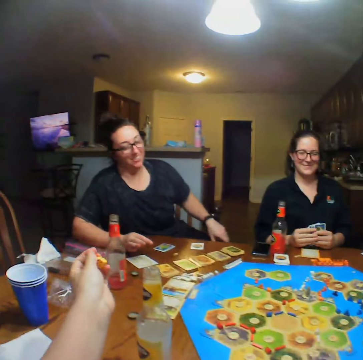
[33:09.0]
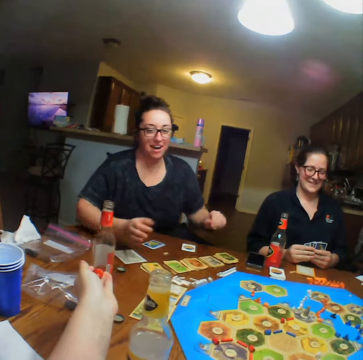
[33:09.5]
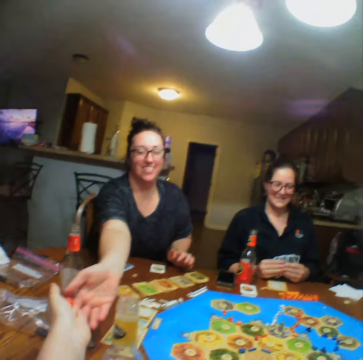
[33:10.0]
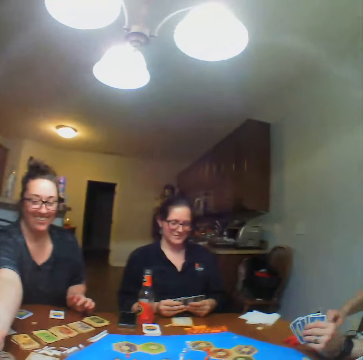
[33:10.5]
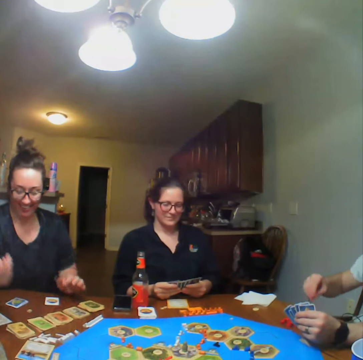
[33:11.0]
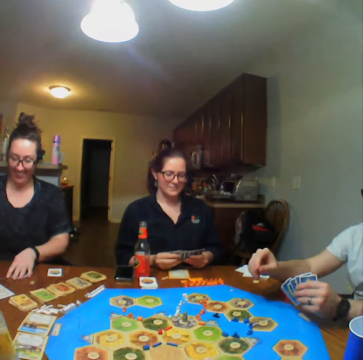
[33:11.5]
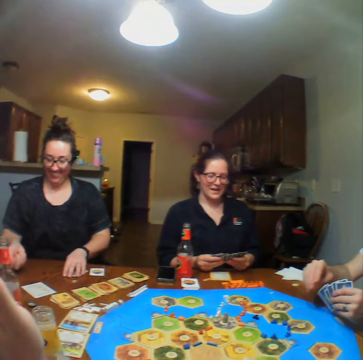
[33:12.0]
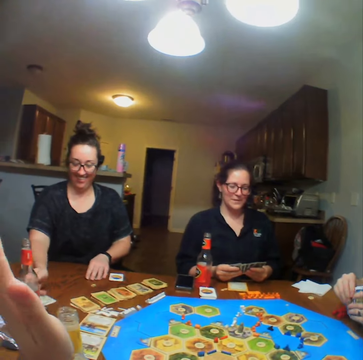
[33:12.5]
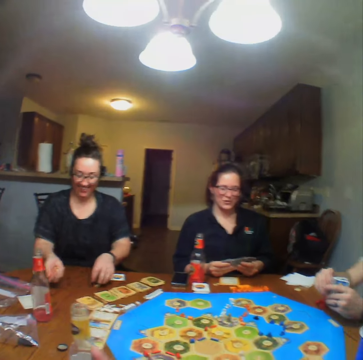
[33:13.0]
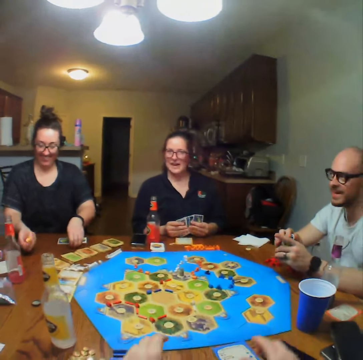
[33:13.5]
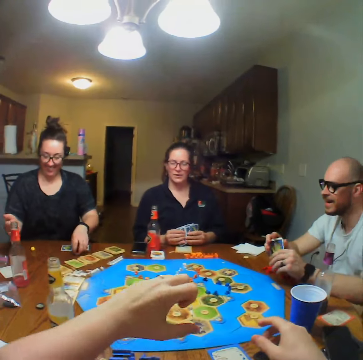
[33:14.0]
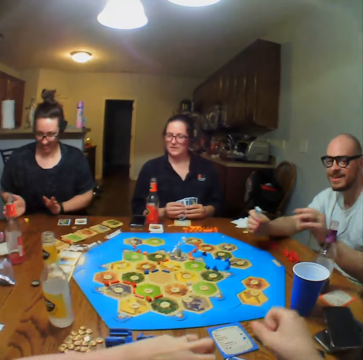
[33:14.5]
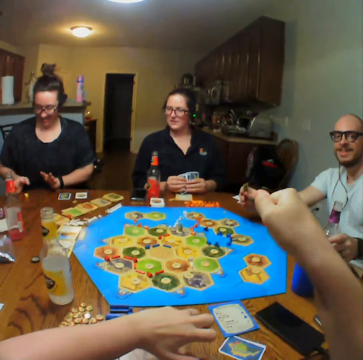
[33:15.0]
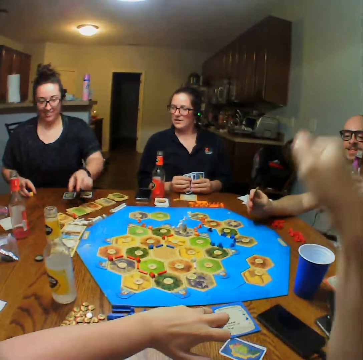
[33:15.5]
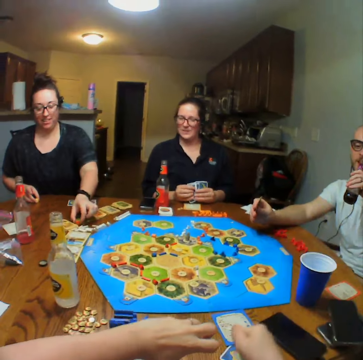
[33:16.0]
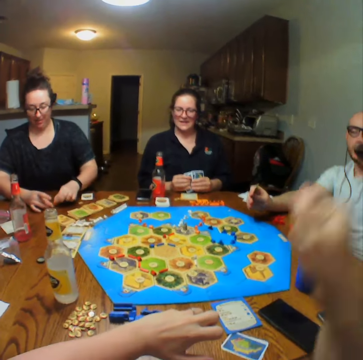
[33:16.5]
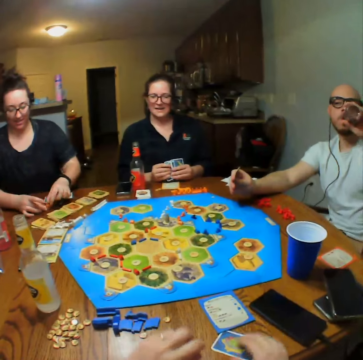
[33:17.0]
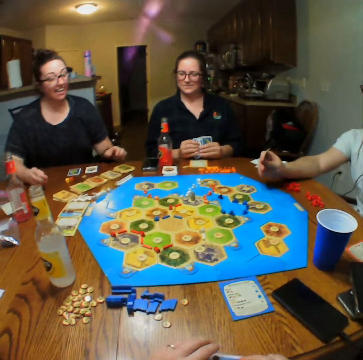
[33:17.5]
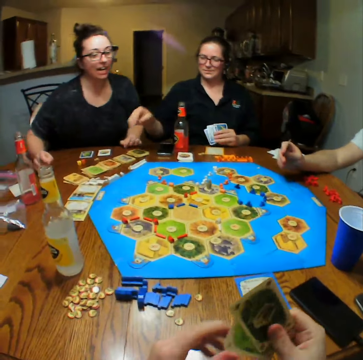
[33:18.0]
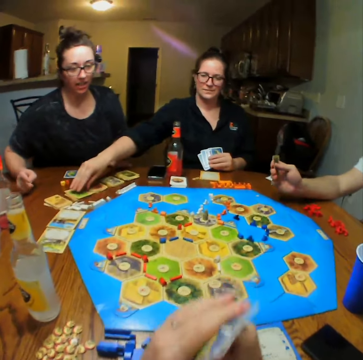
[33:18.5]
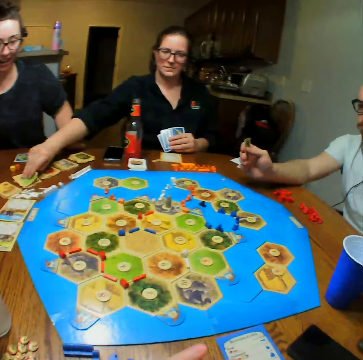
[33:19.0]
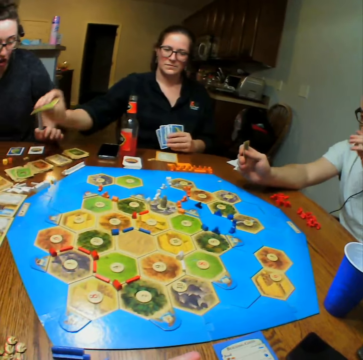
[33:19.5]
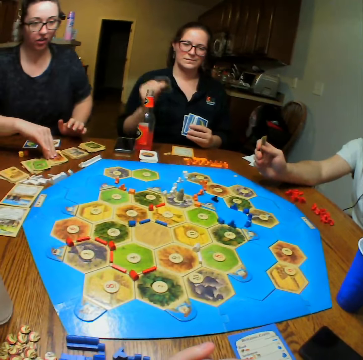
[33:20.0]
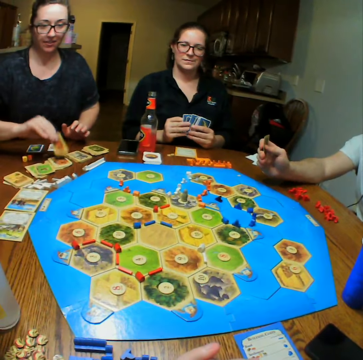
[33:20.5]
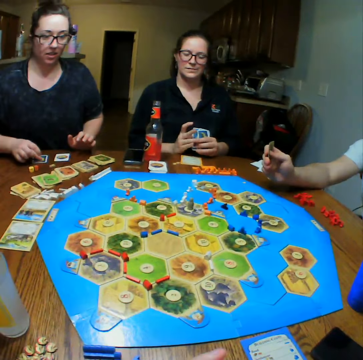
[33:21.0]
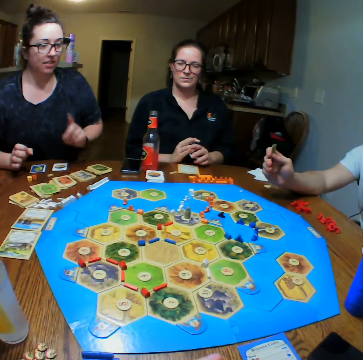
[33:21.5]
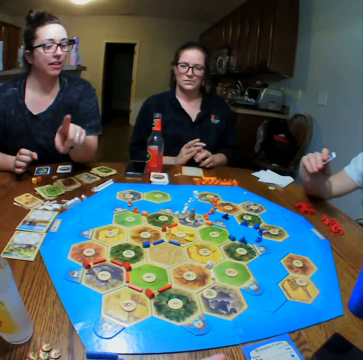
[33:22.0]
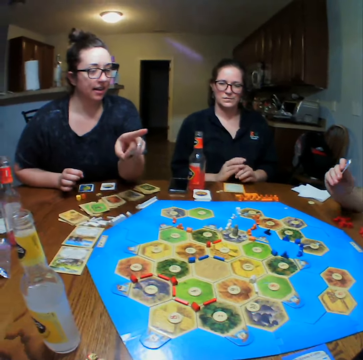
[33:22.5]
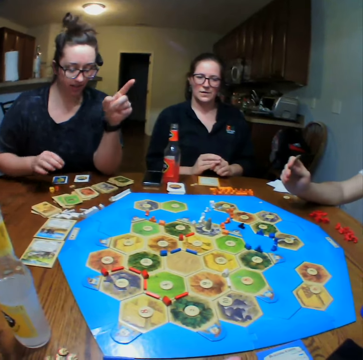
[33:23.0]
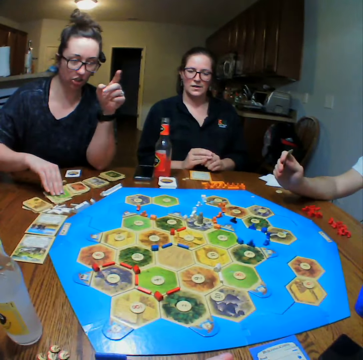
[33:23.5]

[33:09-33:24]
The camera wearer gives a lady the dice. The lady tosses the dice. Another lady holds the card. The camera wearer talks. A man picks up the bottle. The man drinks. The camera wearer lifts his hand. He holds the cards. The other lady picks up the card. The first lady picks up the card. The other lady holds the cards. The first lady talks with the camera wearer.

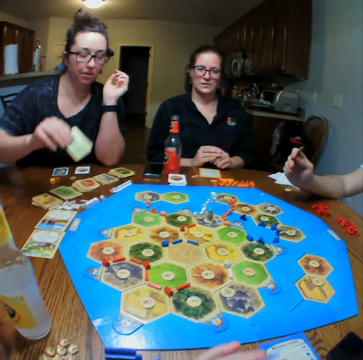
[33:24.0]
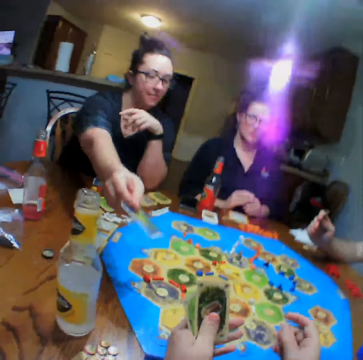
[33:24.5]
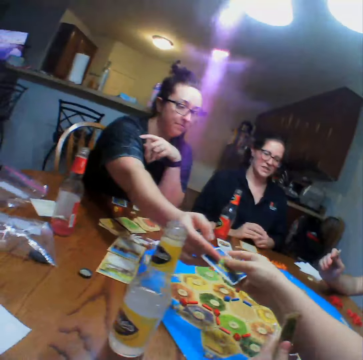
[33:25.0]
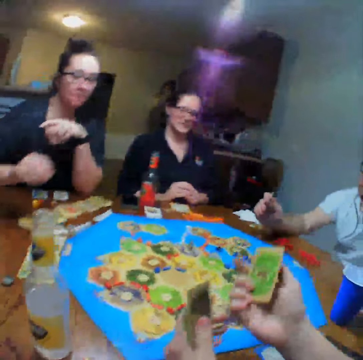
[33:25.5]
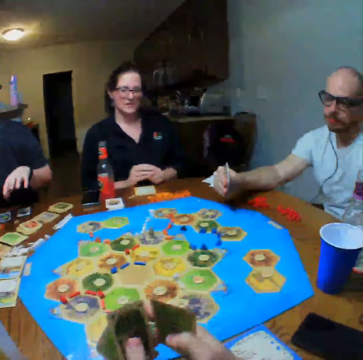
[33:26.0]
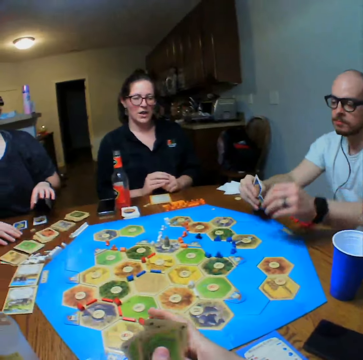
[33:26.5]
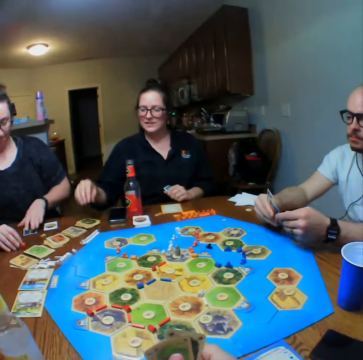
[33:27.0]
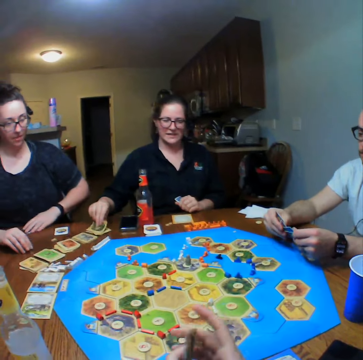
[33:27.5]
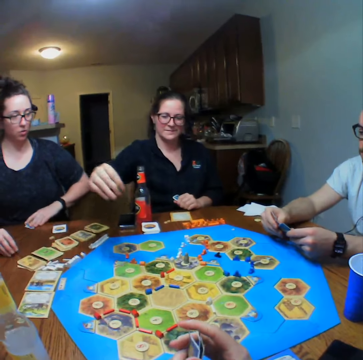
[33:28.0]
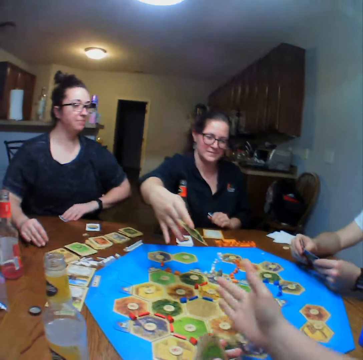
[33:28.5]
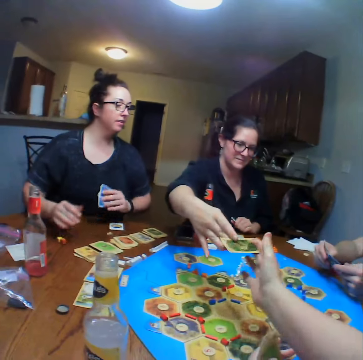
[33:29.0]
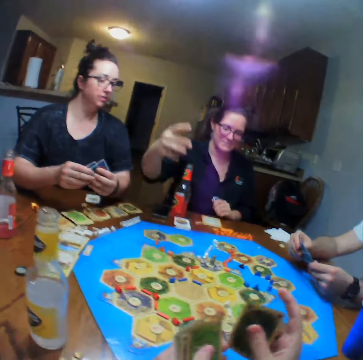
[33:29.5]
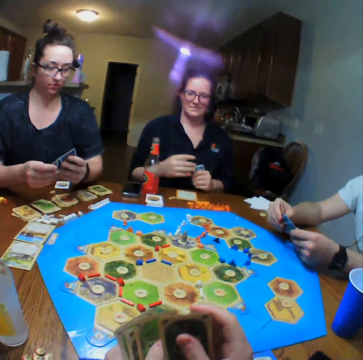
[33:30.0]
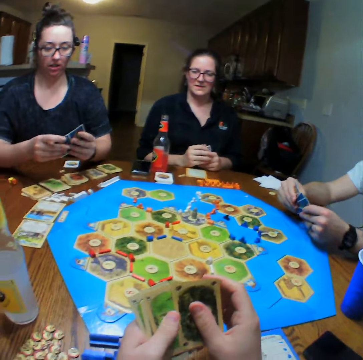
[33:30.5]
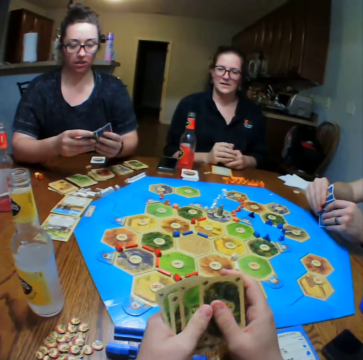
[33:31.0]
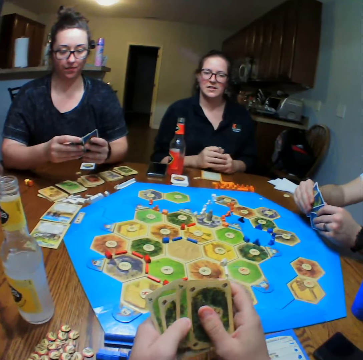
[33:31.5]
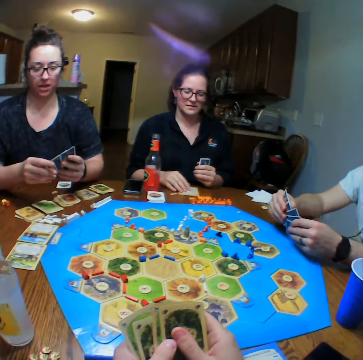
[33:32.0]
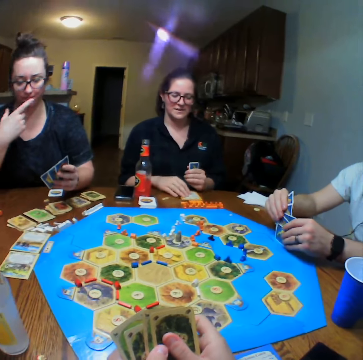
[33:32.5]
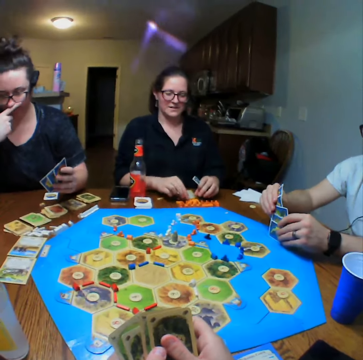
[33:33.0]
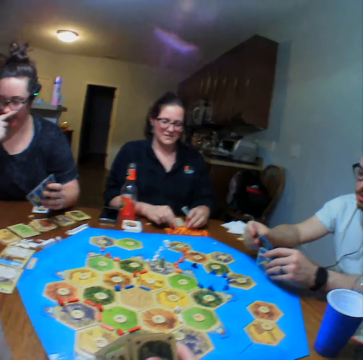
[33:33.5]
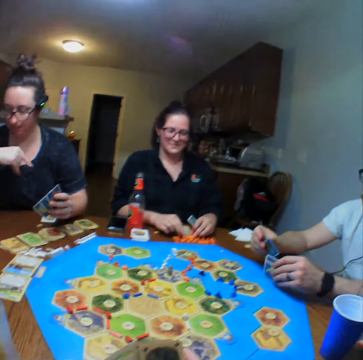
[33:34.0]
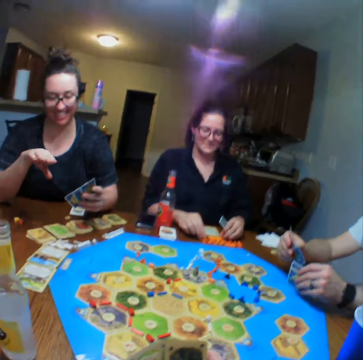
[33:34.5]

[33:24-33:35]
A lady lifts the card and gives the camera wearer the card. The camera wearer shuffles the cards. They hold the cards. A man holds the cards. Another lady gives the camera wearer the card. The camera wearer looks at the cards. They hold the cards. They reshuffle the cards.

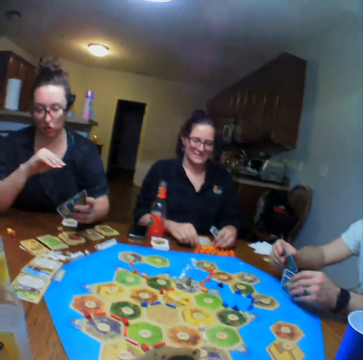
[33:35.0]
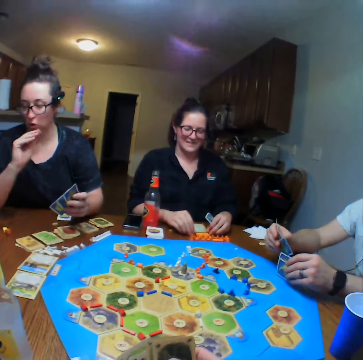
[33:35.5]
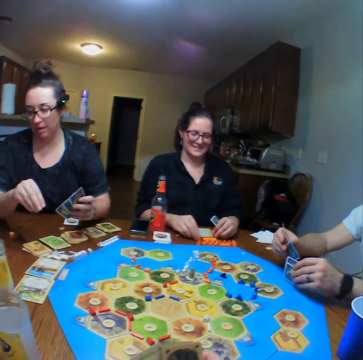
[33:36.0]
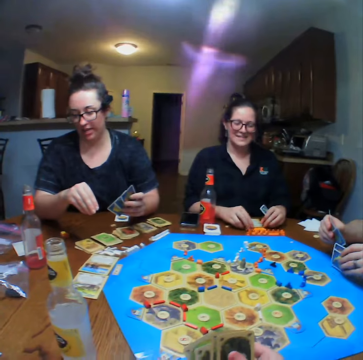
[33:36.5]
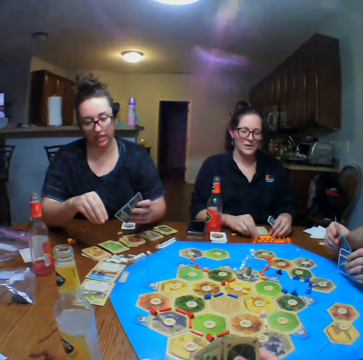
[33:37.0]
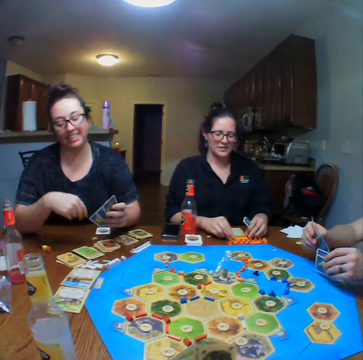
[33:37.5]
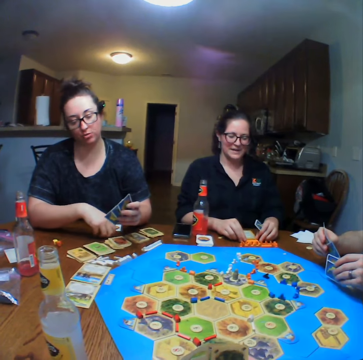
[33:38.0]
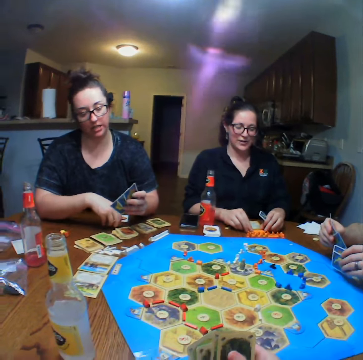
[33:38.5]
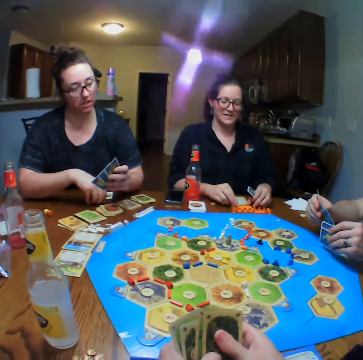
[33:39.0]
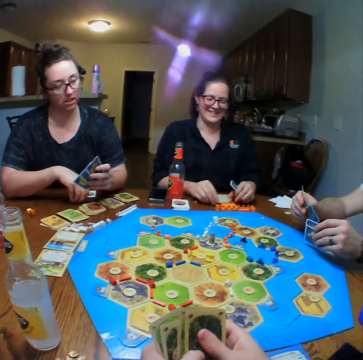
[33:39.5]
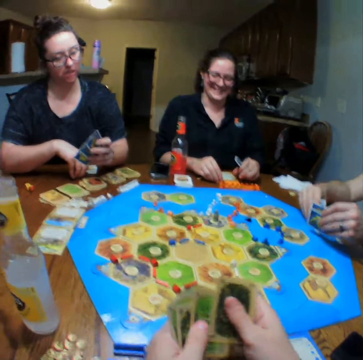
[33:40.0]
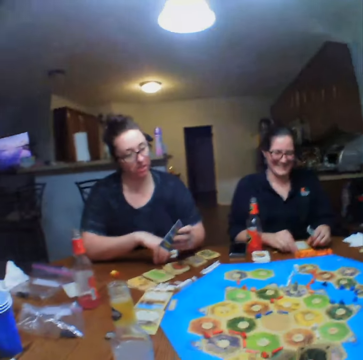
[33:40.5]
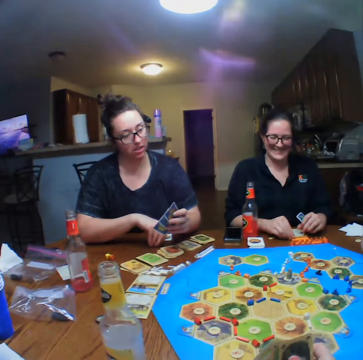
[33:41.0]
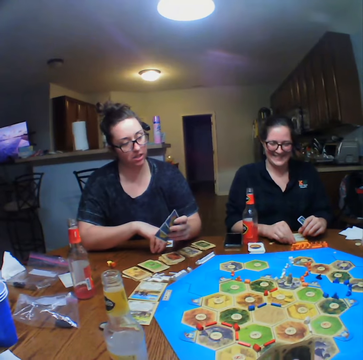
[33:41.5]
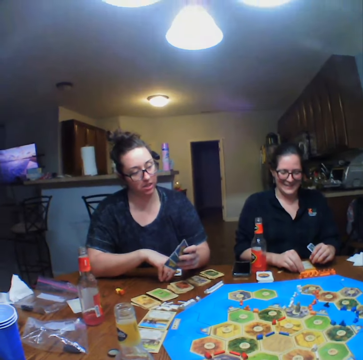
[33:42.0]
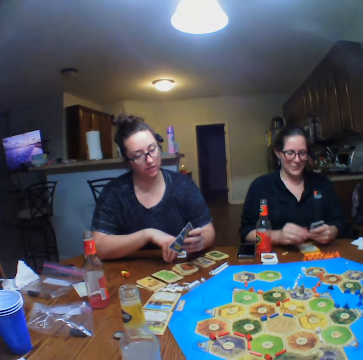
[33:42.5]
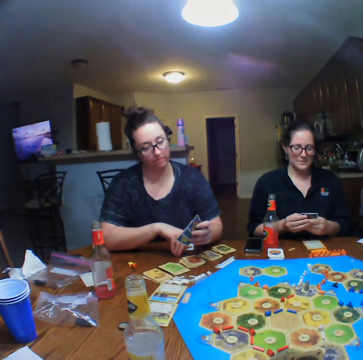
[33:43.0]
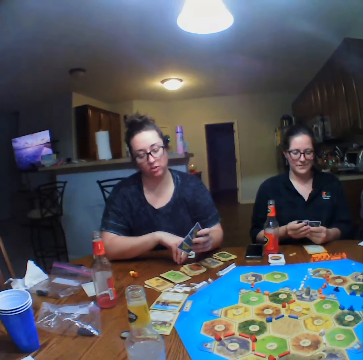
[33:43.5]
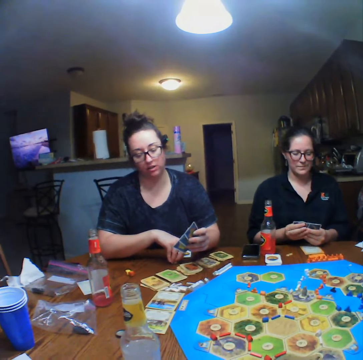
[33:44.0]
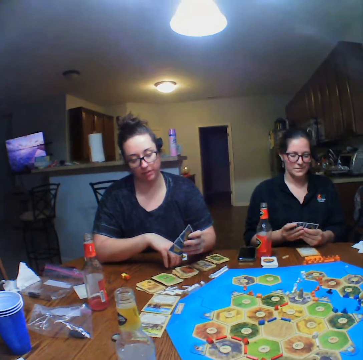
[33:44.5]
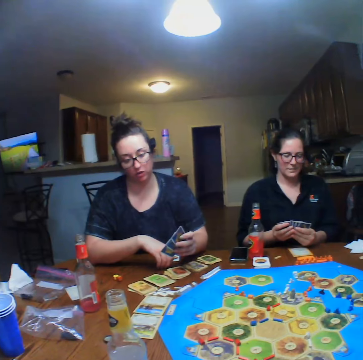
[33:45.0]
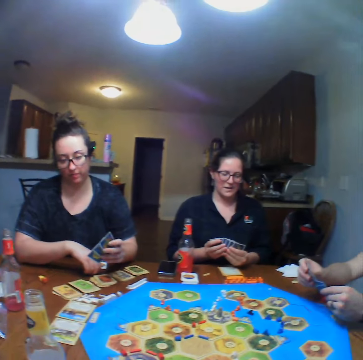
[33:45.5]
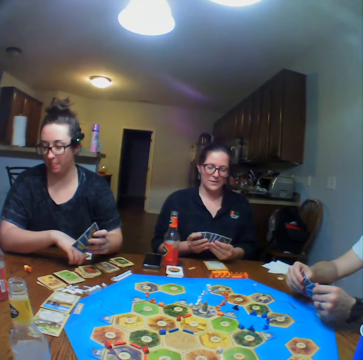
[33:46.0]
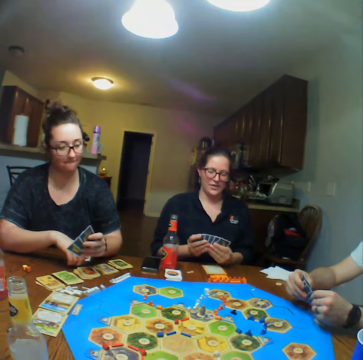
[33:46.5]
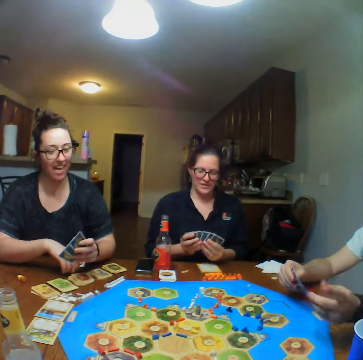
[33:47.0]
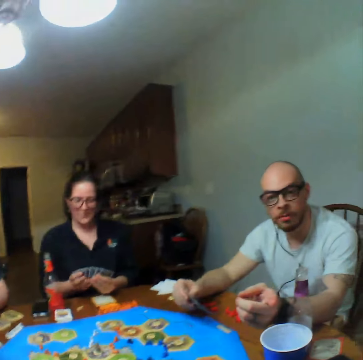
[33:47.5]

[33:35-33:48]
A lady talks with the camera wearer. The camera wearer talks. They hold the cards. Another lady reshuffles the cards. A man reshuffles the cards.
